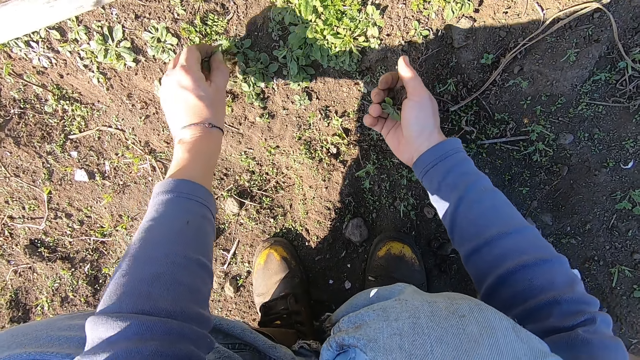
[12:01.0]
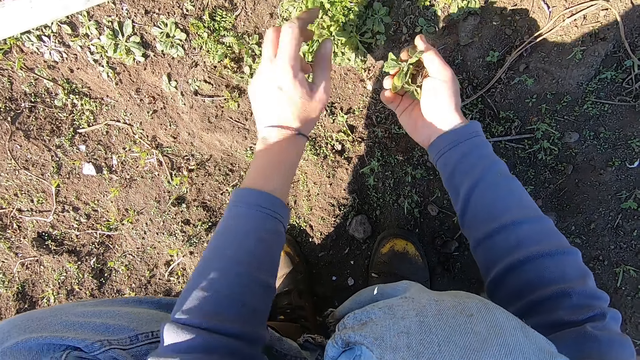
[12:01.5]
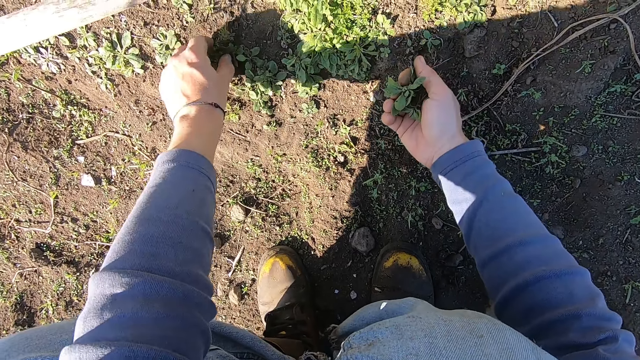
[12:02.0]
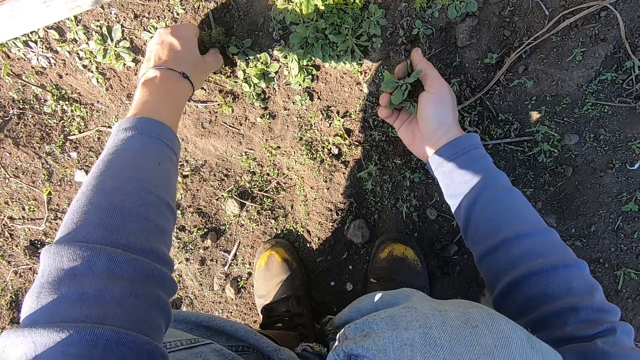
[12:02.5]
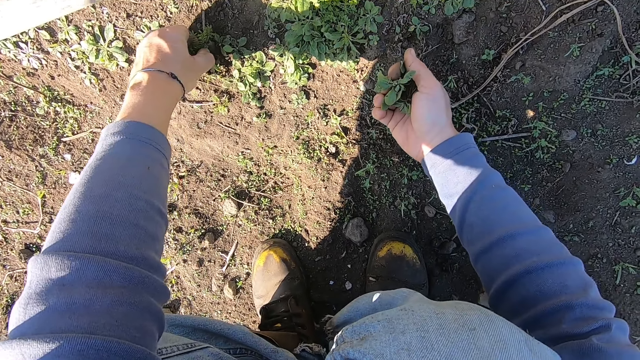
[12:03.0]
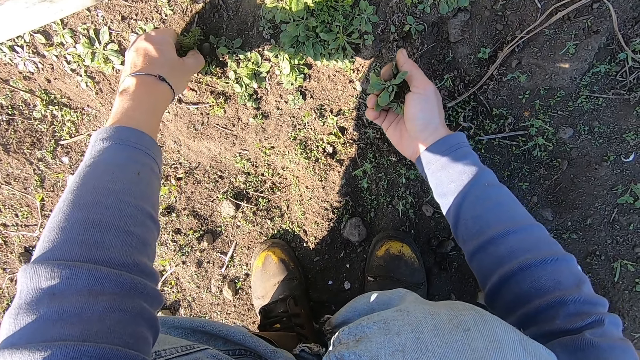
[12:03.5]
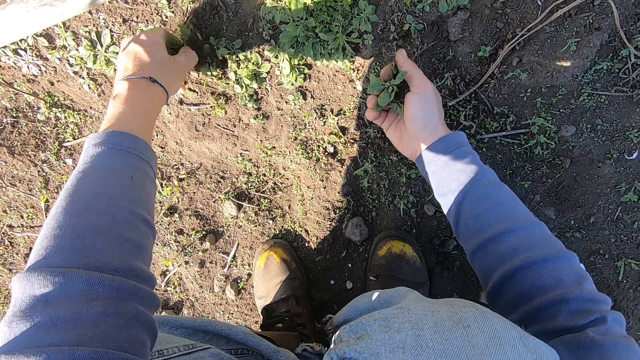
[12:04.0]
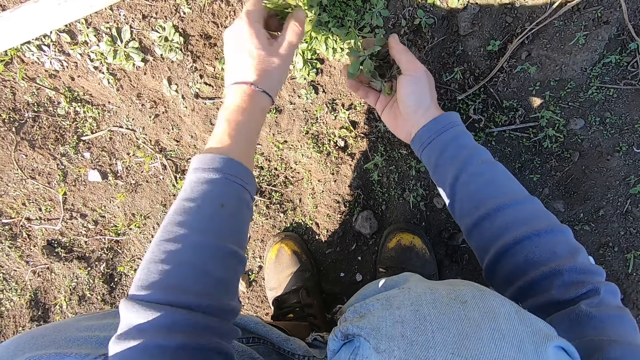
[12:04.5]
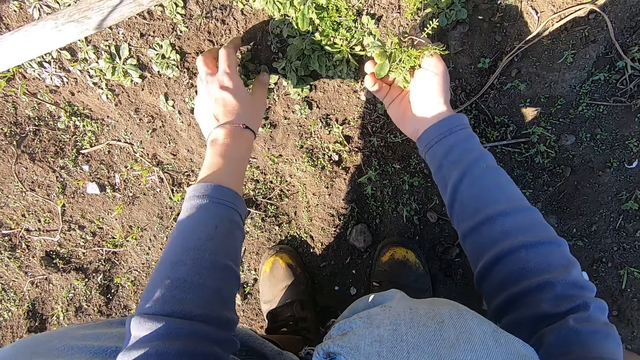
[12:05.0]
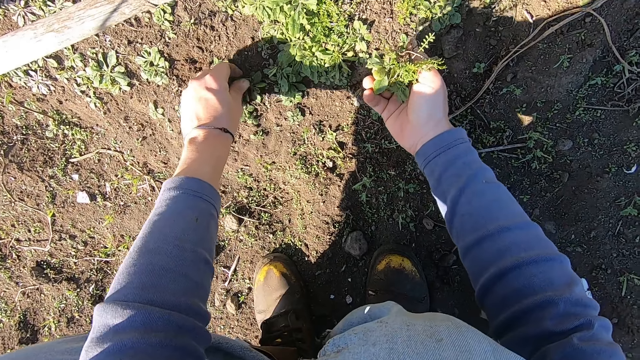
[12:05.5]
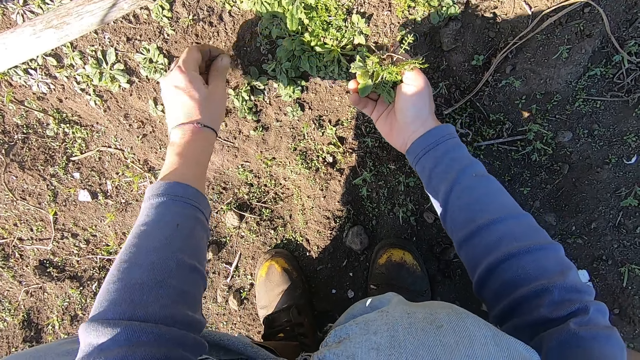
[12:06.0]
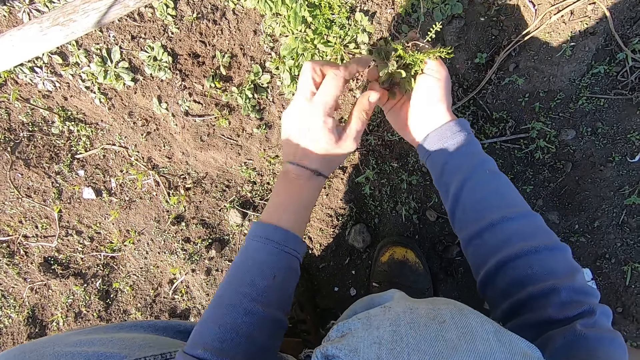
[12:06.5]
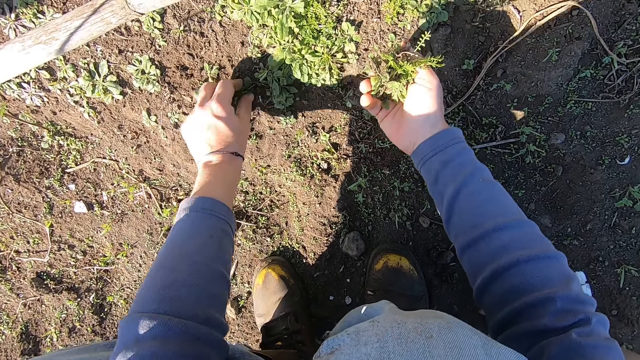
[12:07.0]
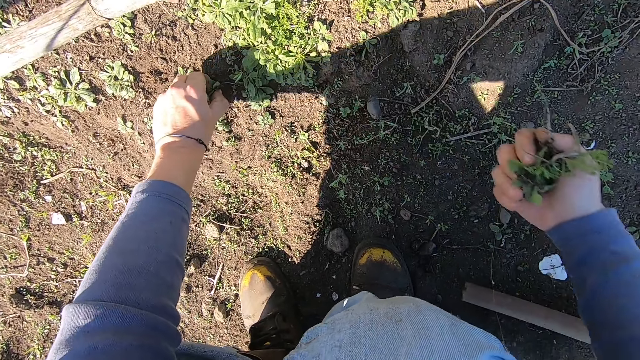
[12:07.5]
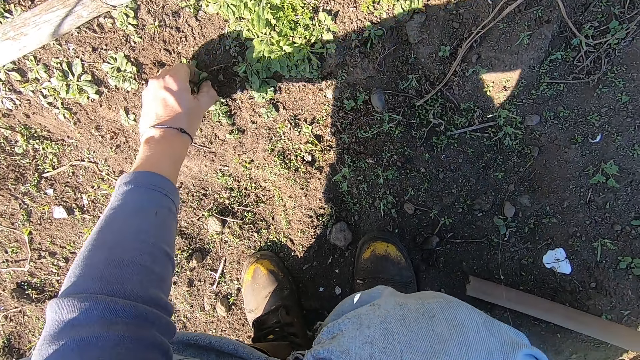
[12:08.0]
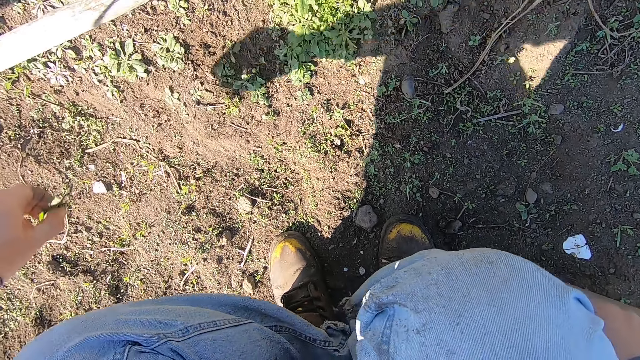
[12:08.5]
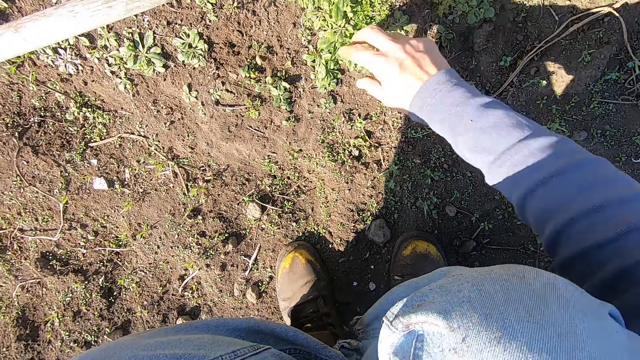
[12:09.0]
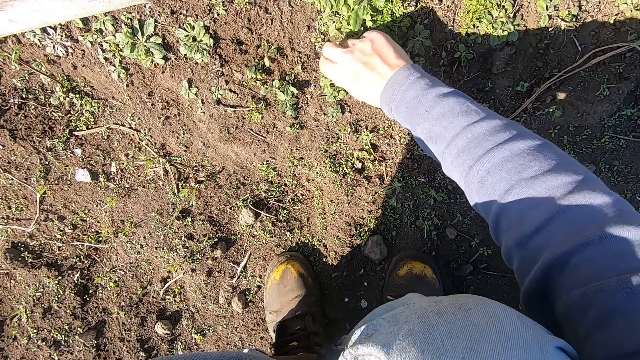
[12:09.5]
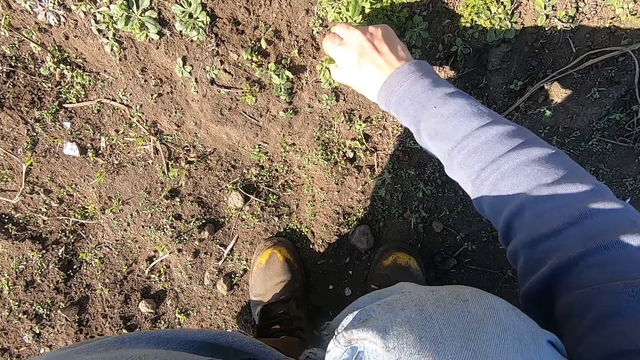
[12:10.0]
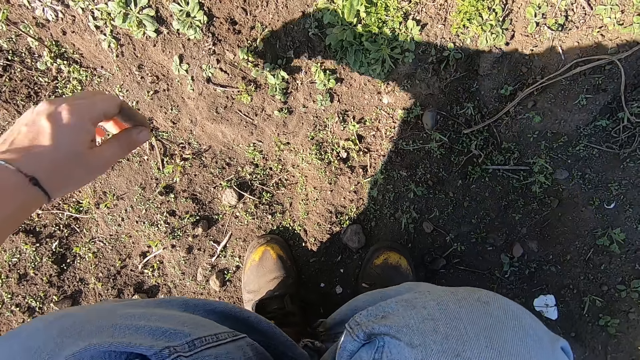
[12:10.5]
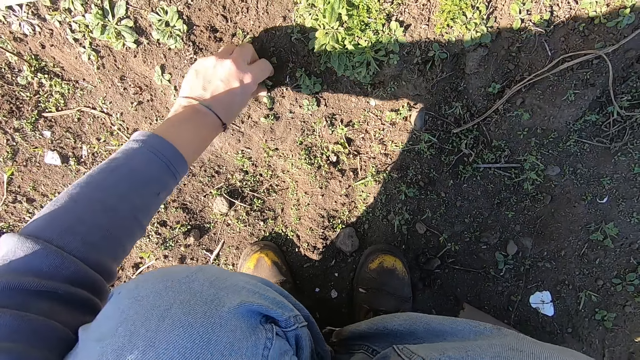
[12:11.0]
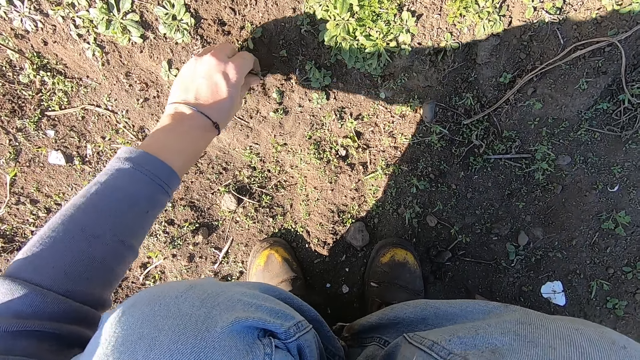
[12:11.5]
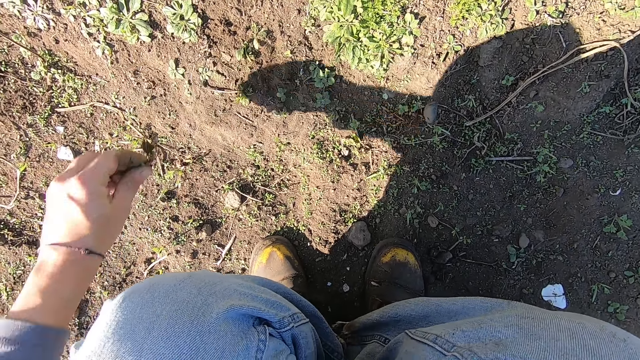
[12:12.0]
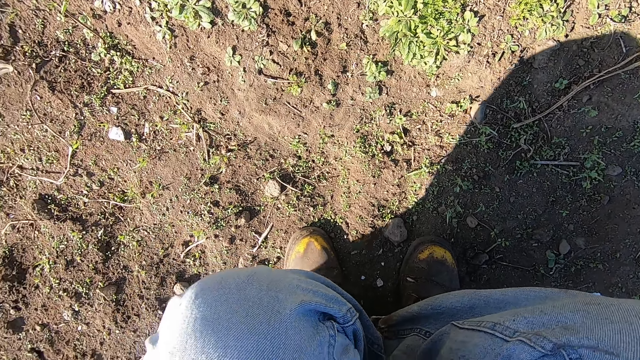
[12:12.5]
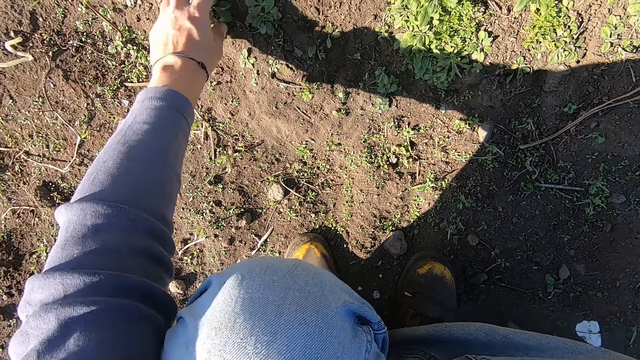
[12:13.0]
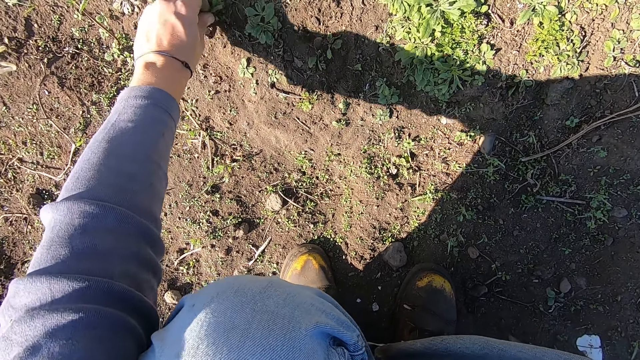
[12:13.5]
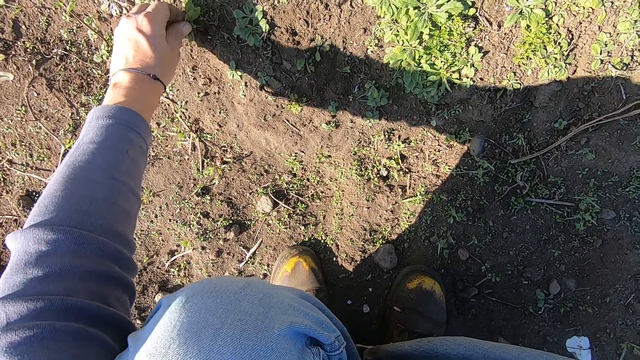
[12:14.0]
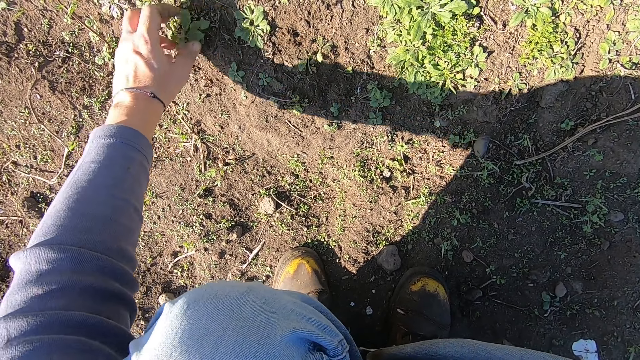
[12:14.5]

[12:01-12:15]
The camera wearer passes the weed plant from his left hand to his right hand. He removes a weed plant from the ground with his left hand. He passes the weed plant from his left hand to his right hand. He removes a weed plant from the ground with his left hand. He passes the weed plant from his left hand to his right hand. He removes a weed plant from the ground with his left hand. He throws the weed plants in his right hand away. He uproots plants with hands. He throws the weed plant in his left hand away. He removes a weed plant from the ground with his right hand. He throws the weed plant in his right hand away. He removes a weed plant from the ground with his left hand. He throws the weed plant in his right hand away. He removes weed plants from the ground with his left hand.

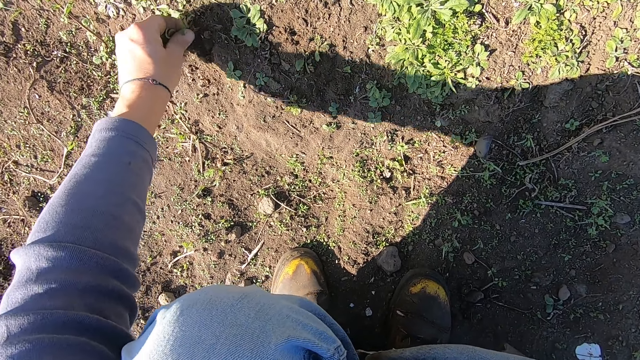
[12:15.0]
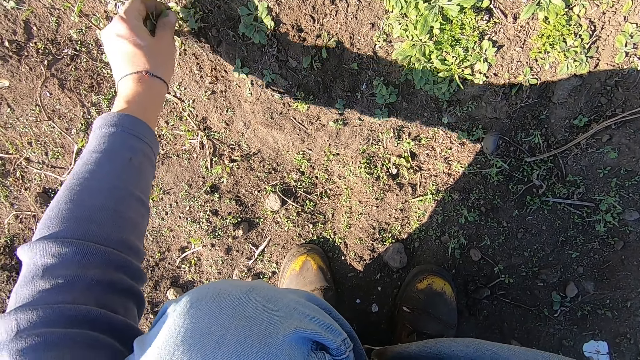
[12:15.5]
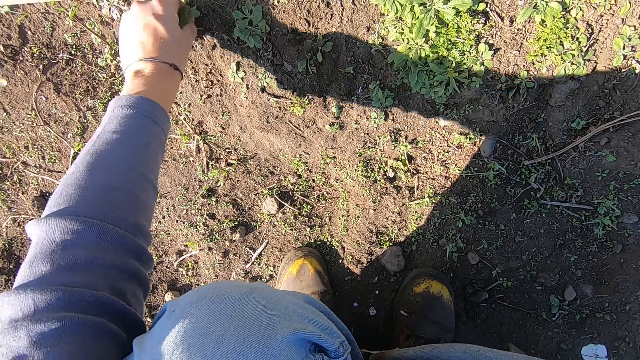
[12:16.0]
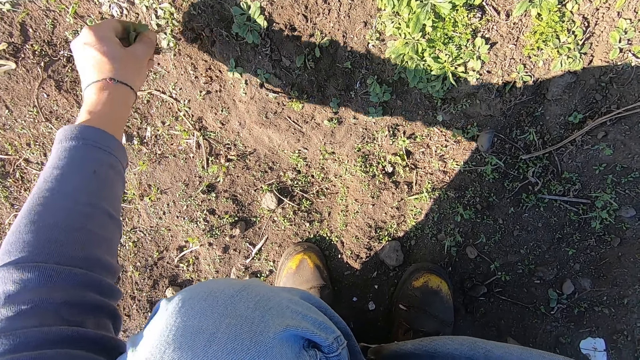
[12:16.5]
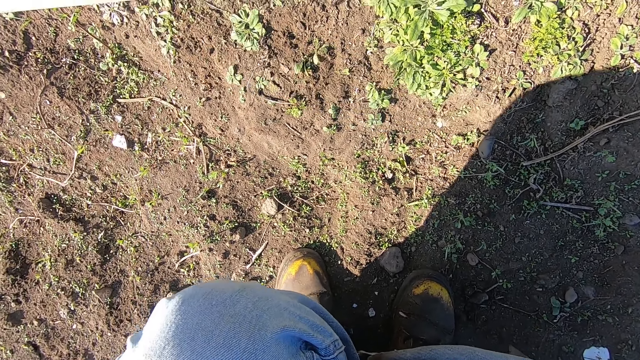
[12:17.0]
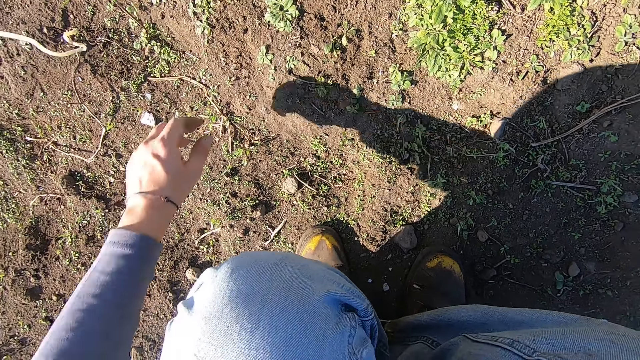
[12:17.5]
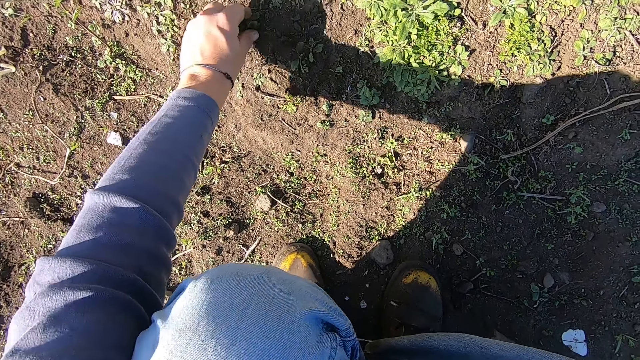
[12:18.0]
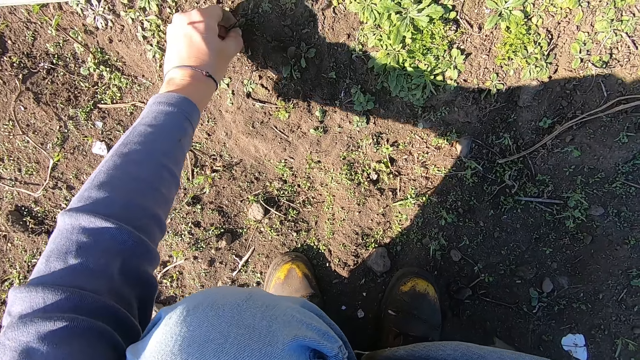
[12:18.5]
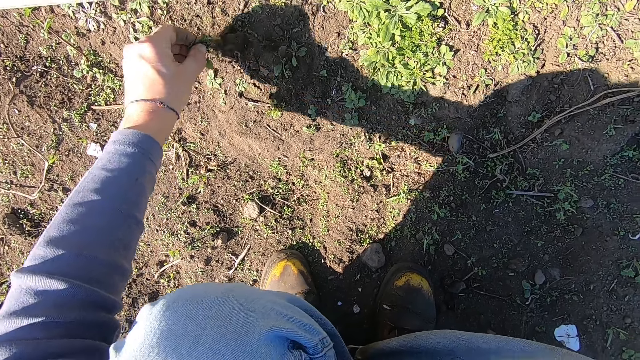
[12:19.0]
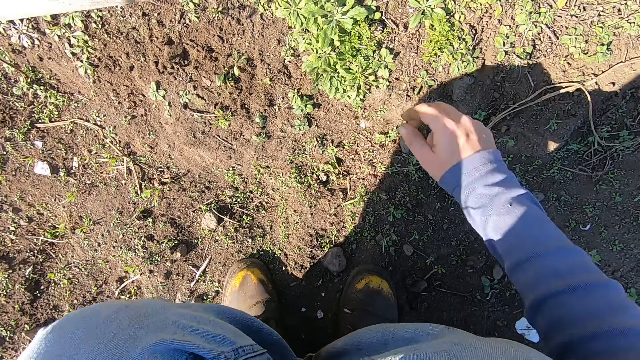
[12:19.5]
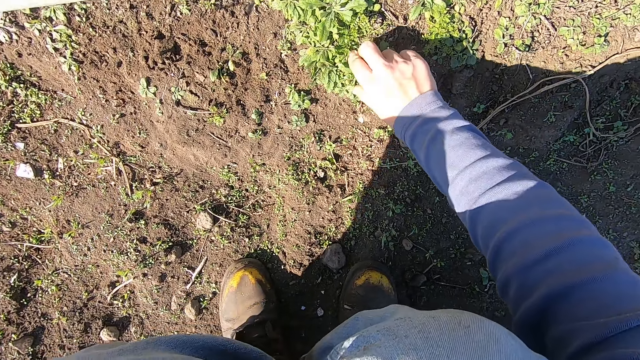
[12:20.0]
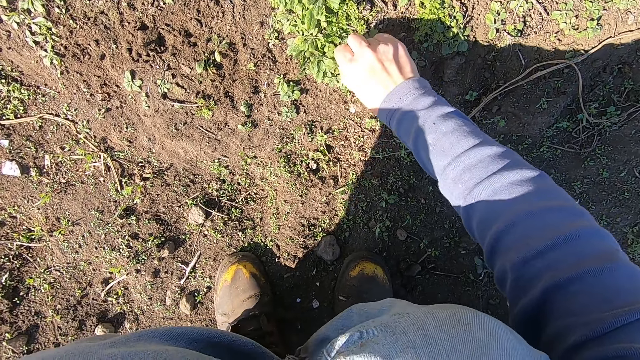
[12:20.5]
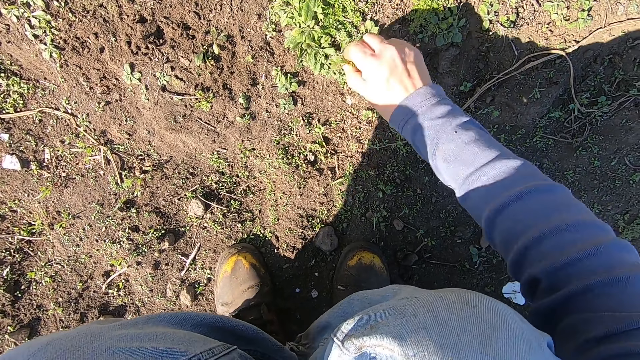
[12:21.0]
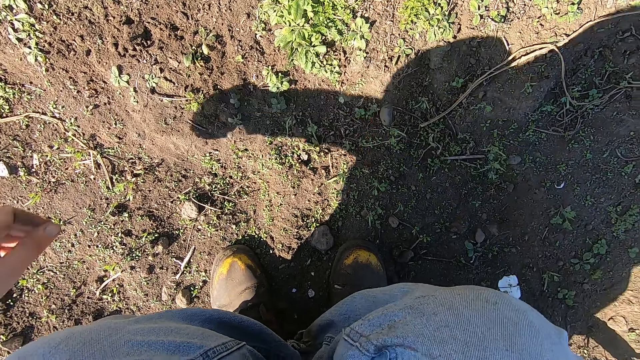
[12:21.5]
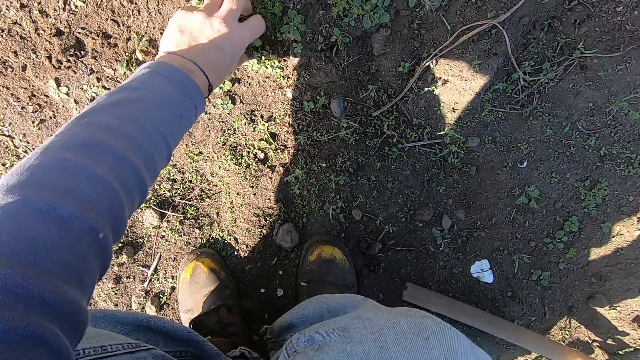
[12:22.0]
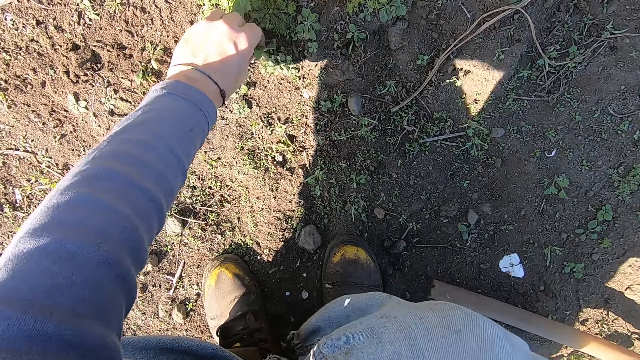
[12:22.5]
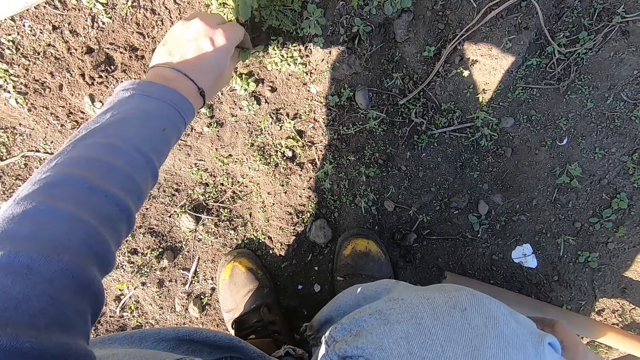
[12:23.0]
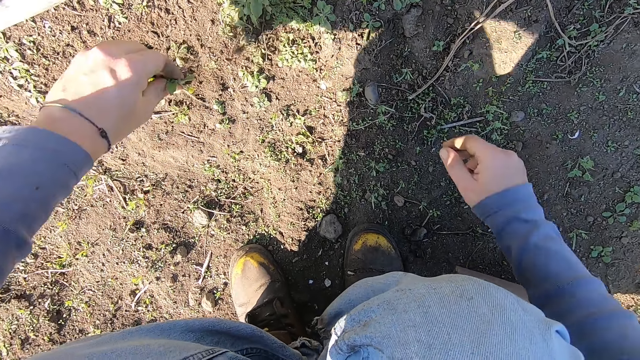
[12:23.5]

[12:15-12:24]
The camera wearer throws the weed plant in his left hand away. He removes a weed plant from the ground with his left hand. He throws the weed plant in his left hand away. He removes a weed plant from the ground with his right hand. He throws the weed plant in his right hand away. He removes a weed plant from the ground with his left hand. He throws the weed plant in his left hand away.
